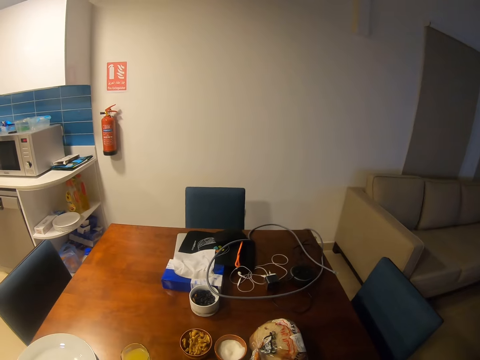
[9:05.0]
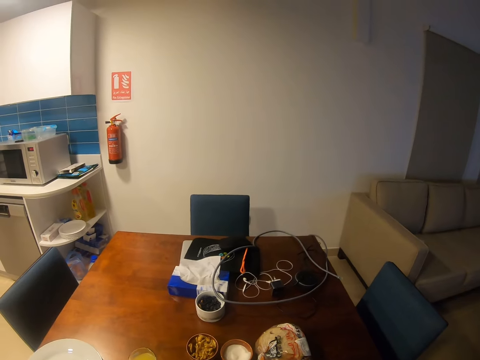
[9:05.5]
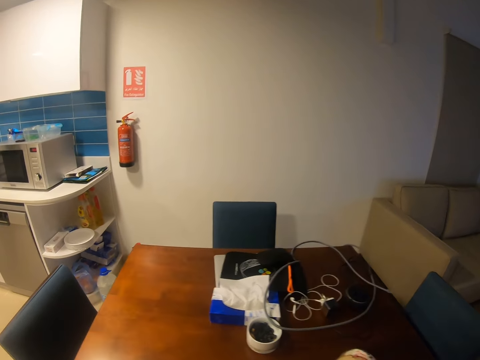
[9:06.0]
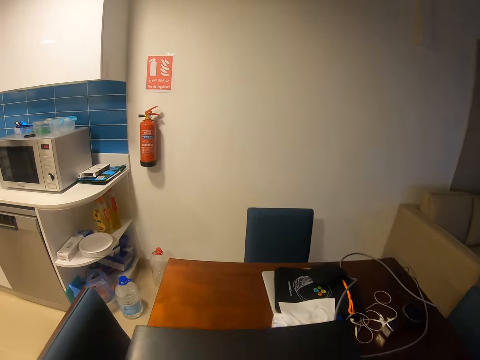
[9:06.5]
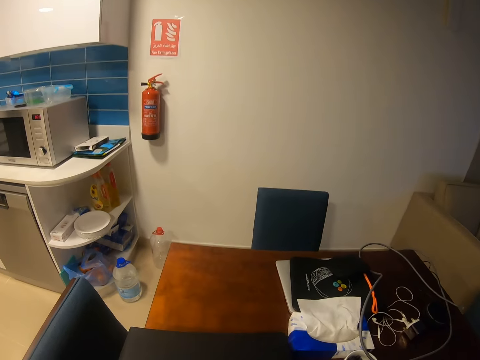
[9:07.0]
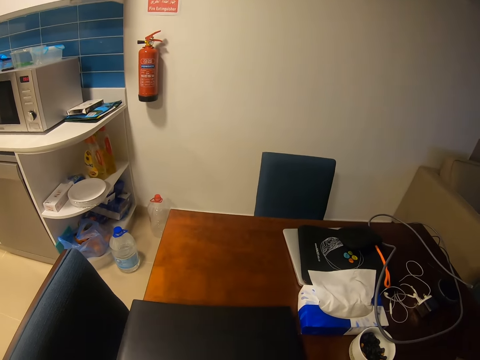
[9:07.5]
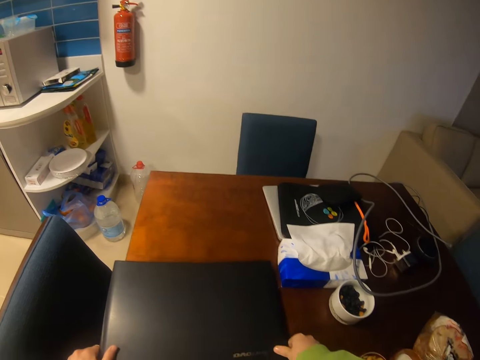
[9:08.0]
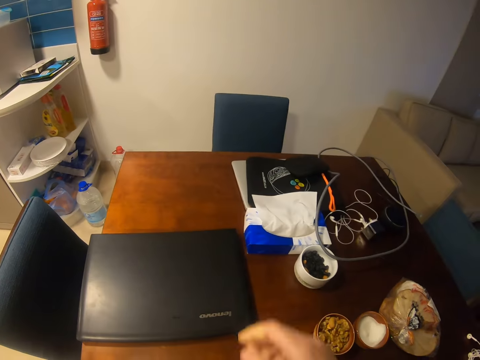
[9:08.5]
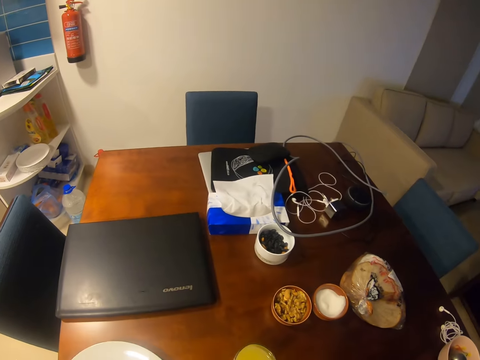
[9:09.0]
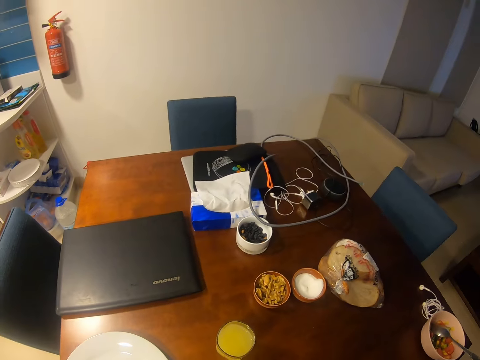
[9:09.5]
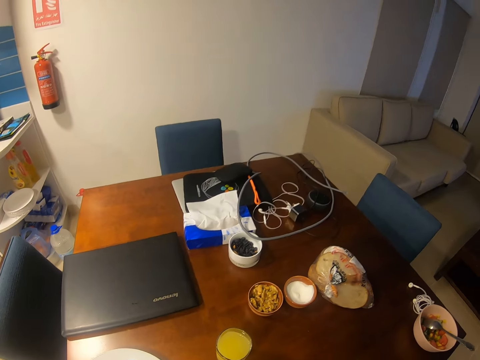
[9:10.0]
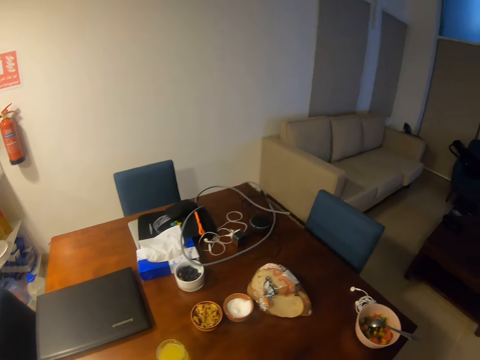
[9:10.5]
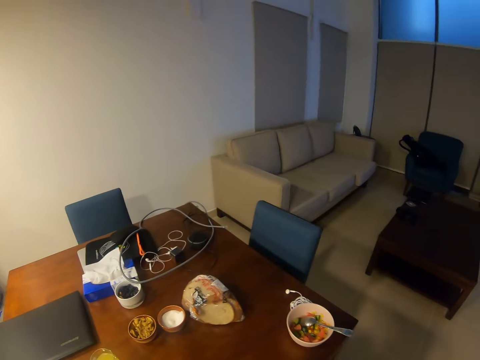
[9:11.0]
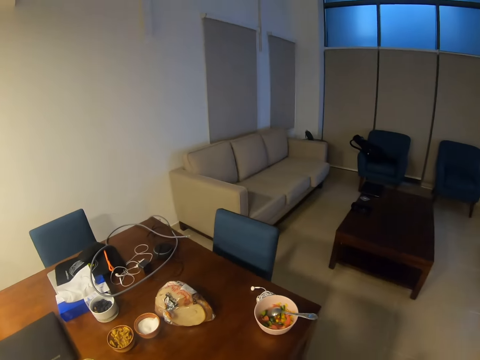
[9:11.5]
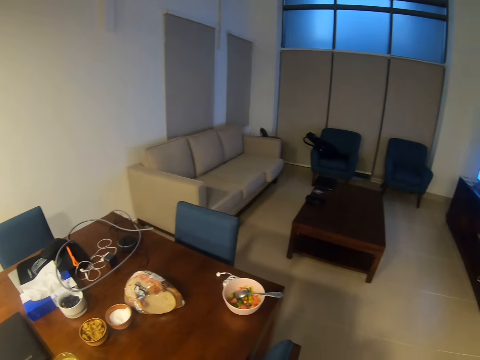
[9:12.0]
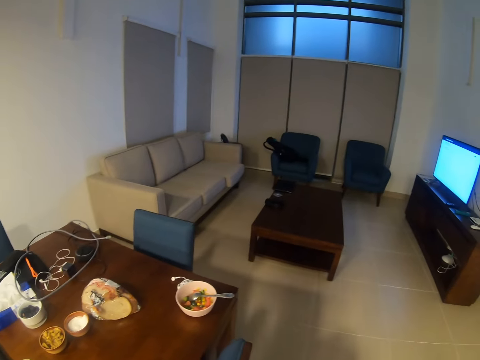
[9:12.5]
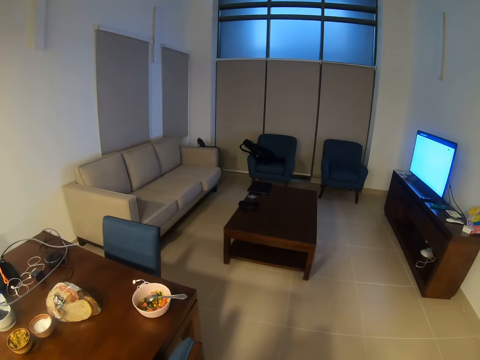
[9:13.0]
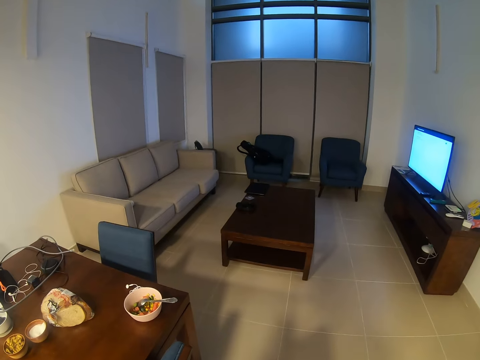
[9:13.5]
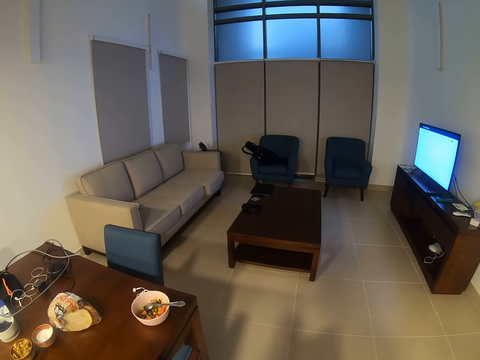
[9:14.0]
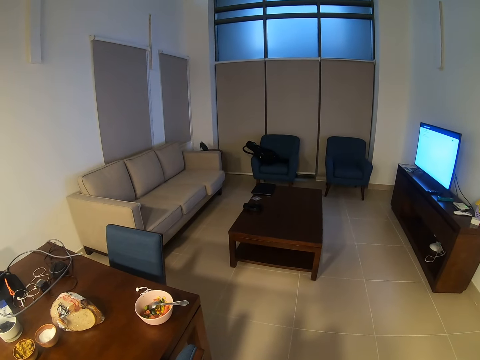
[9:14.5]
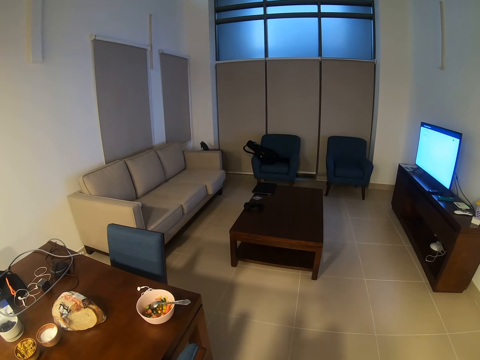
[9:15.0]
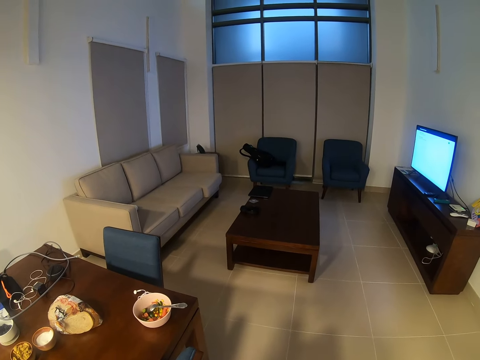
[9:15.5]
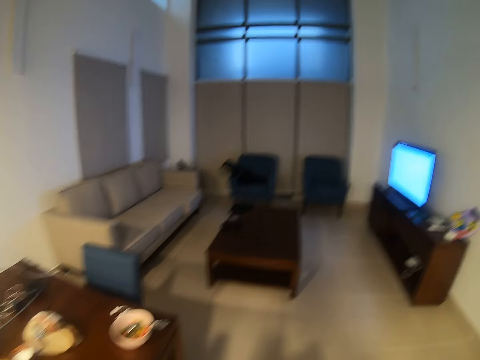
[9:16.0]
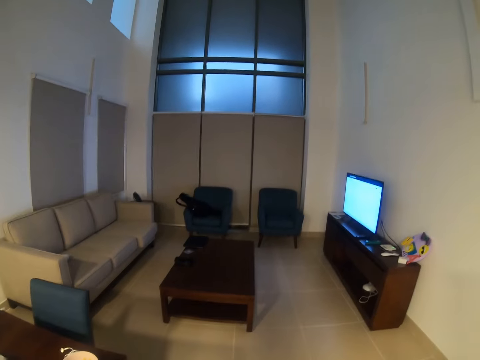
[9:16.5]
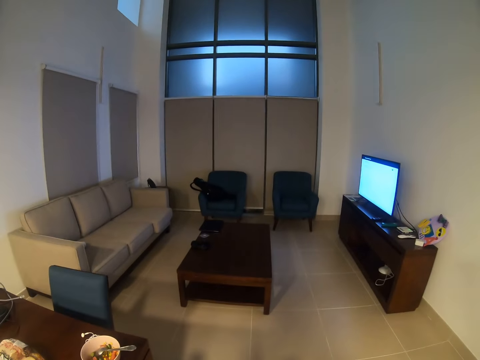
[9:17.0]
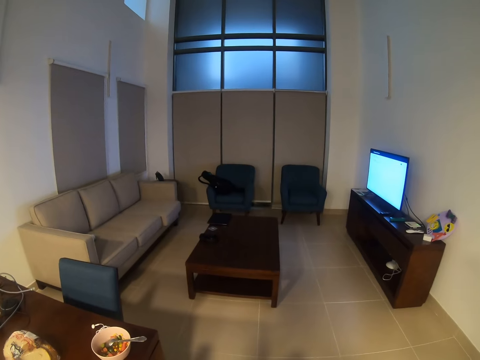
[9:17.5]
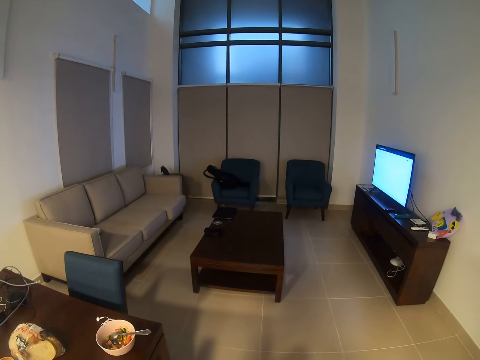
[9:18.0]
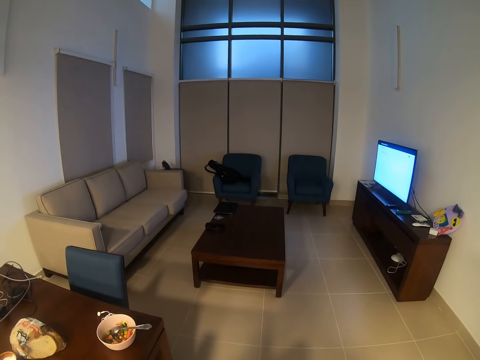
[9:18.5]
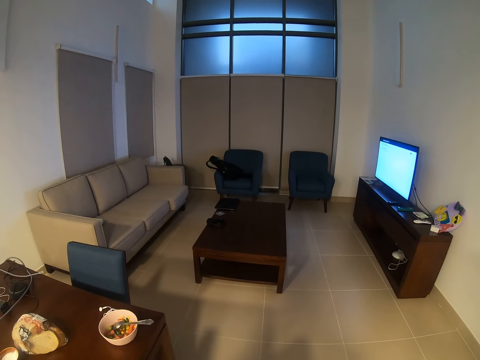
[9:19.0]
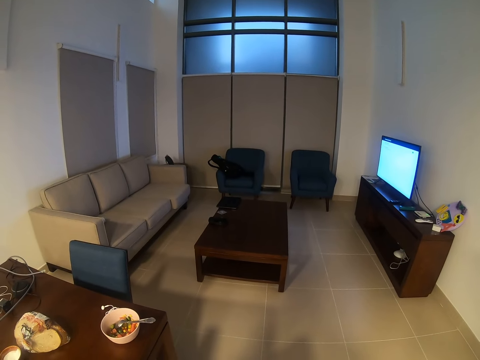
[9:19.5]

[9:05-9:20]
The camera wearer closes the laptop. They take the laptop. They place the laptop on the table. They look around.

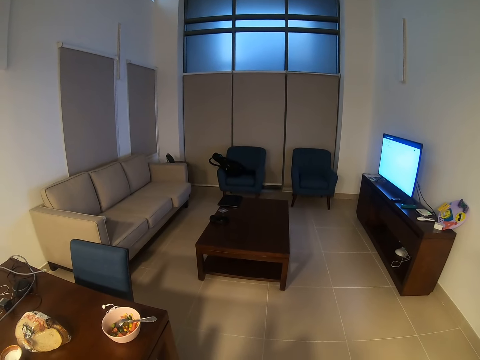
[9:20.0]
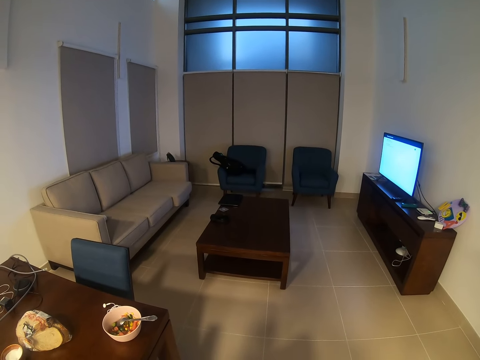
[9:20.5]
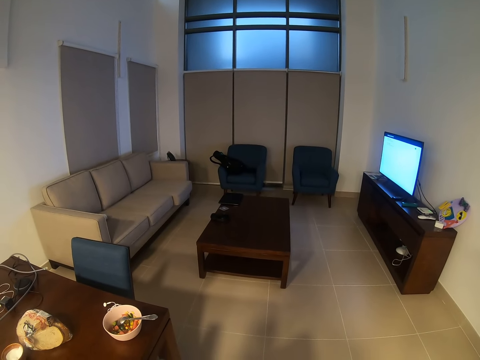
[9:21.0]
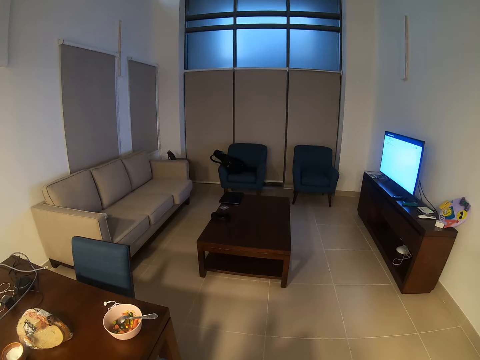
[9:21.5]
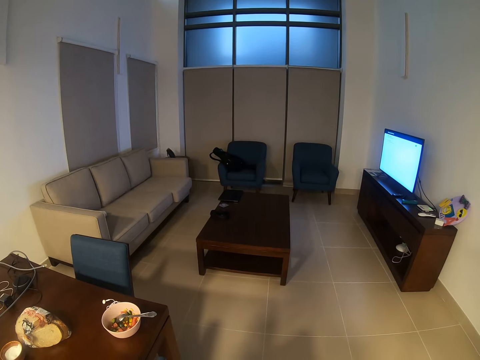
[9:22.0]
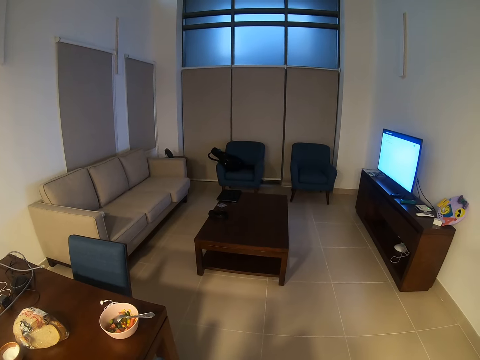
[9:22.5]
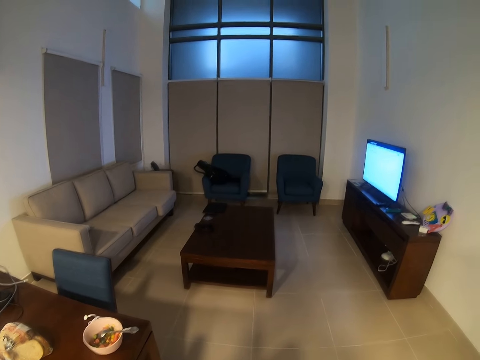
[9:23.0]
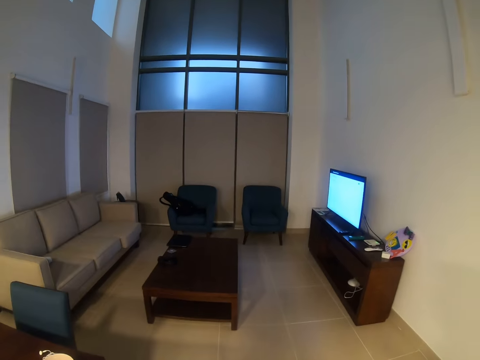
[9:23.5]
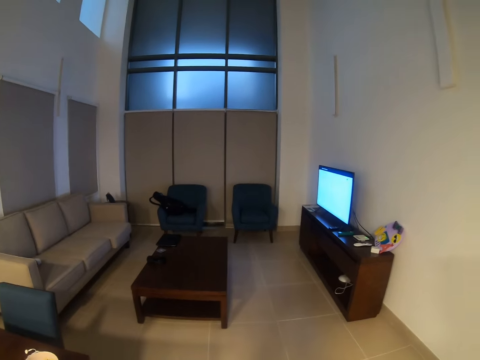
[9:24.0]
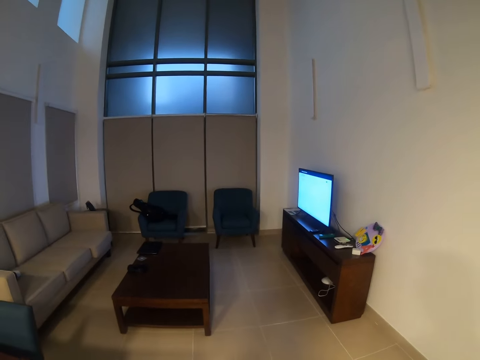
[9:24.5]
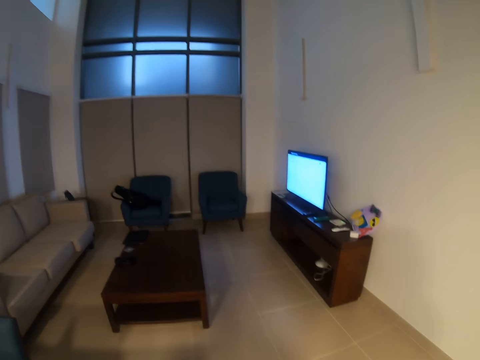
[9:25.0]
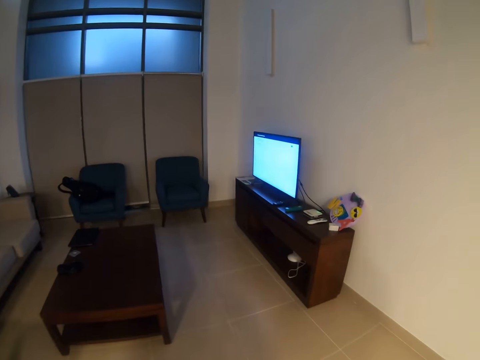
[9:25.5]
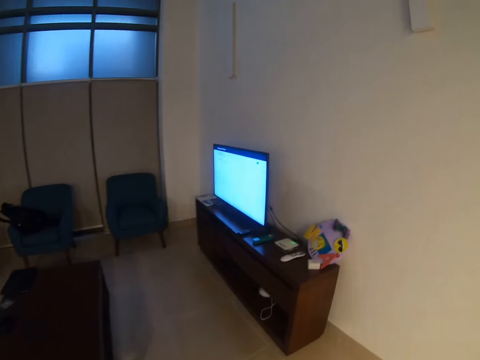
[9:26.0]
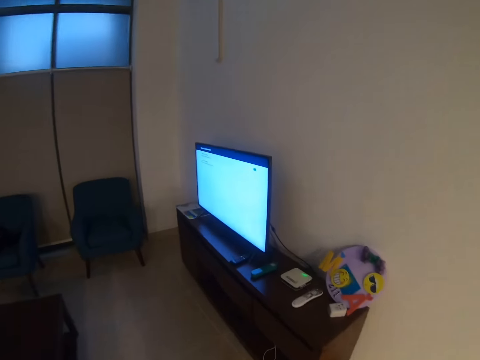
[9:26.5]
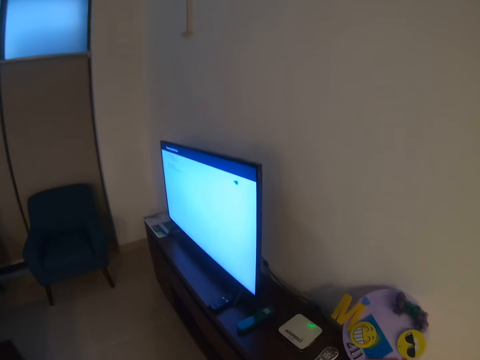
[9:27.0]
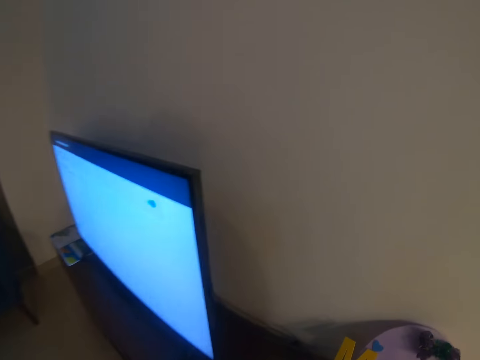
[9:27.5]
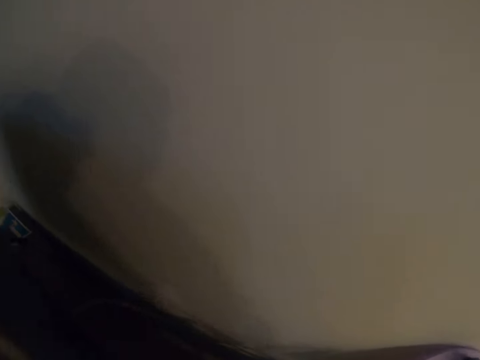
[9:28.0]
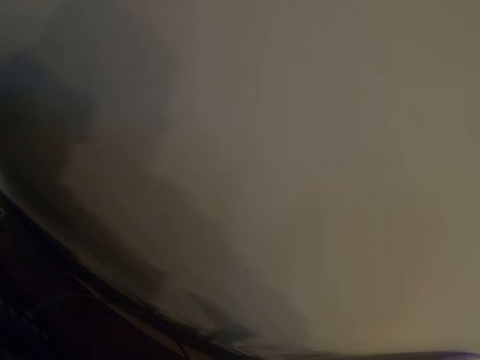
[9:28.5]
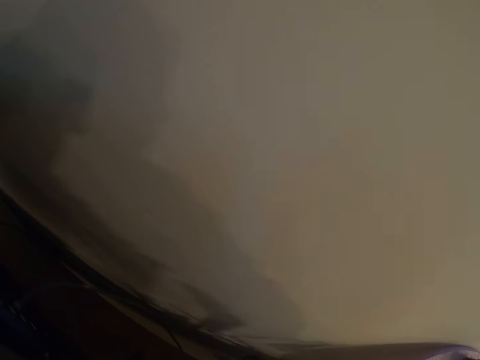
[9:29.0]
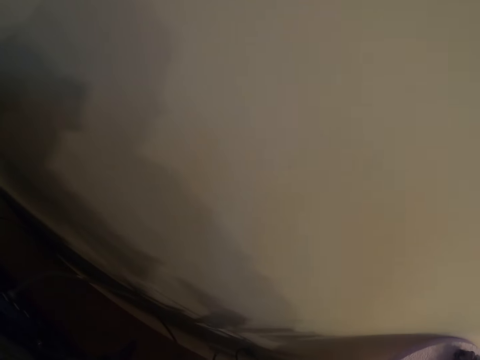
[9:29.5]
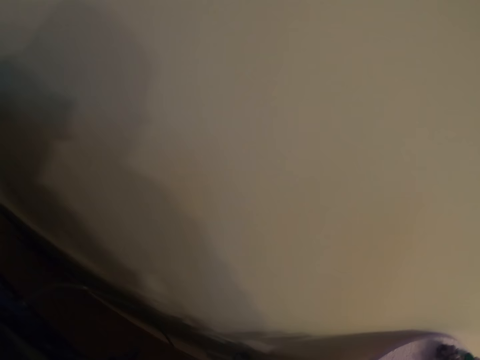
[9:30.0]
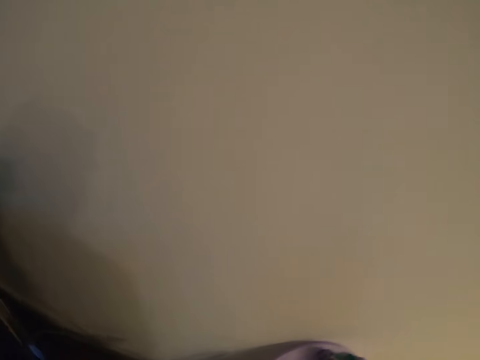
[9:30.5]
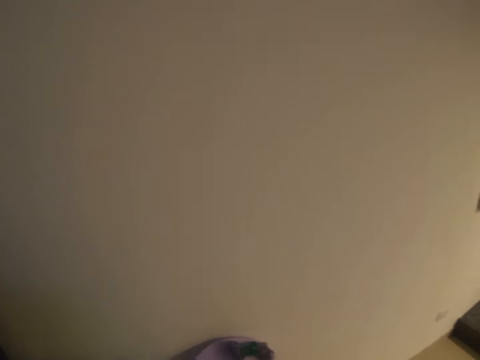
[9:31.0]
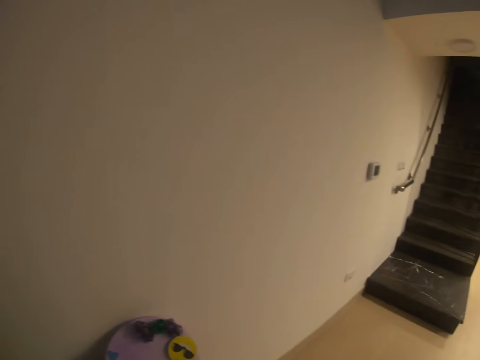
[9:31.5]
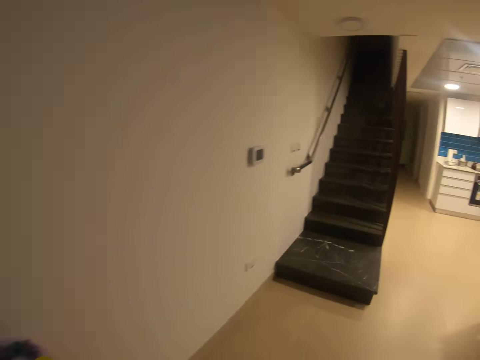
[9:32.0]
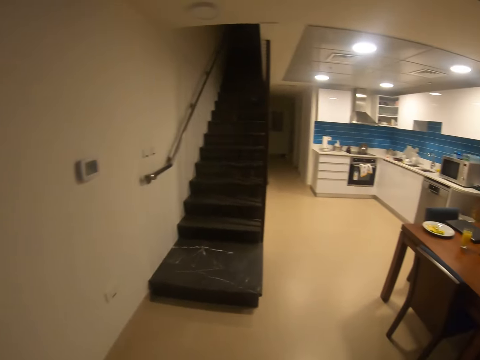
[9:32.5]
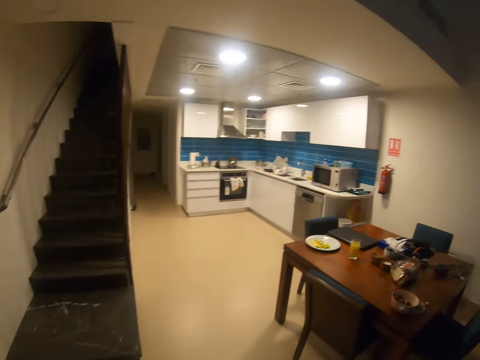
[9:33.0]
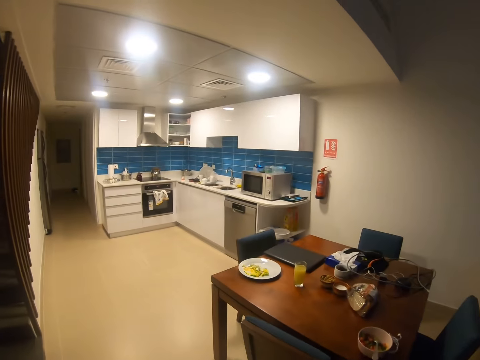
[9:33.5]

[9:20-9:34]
The camera wearer moves toward the TV. They walk around. They check behind the TV. They walk in the room.
